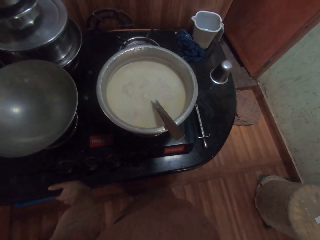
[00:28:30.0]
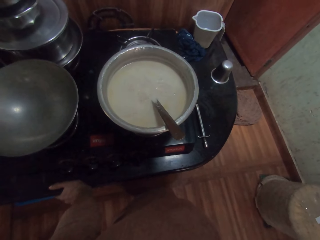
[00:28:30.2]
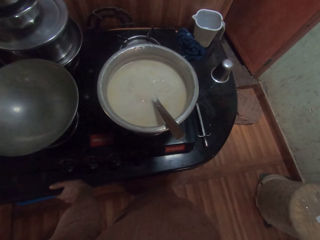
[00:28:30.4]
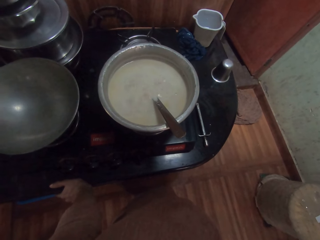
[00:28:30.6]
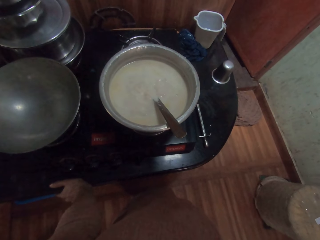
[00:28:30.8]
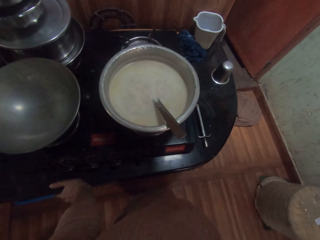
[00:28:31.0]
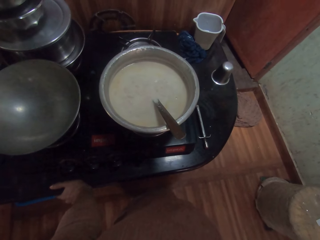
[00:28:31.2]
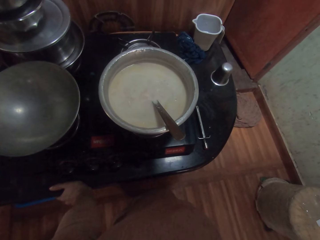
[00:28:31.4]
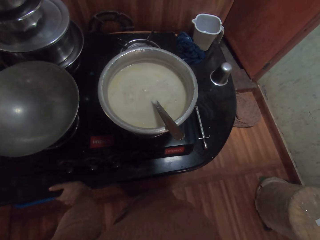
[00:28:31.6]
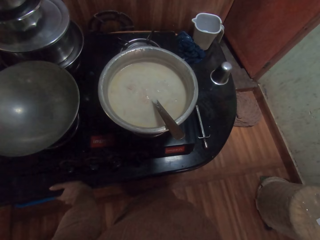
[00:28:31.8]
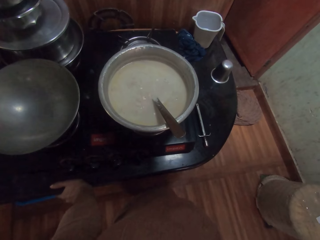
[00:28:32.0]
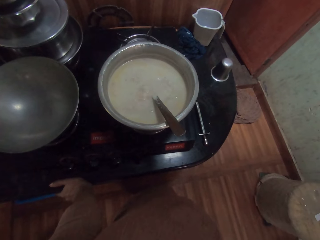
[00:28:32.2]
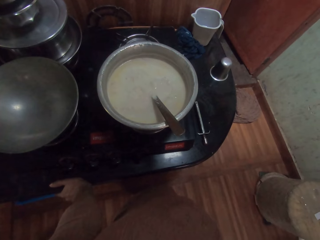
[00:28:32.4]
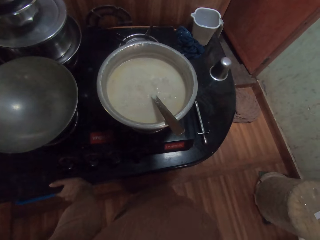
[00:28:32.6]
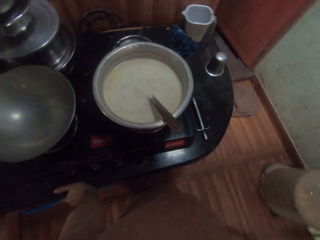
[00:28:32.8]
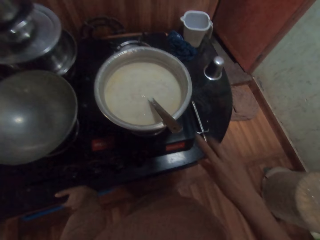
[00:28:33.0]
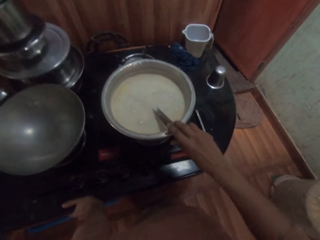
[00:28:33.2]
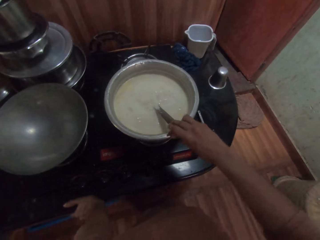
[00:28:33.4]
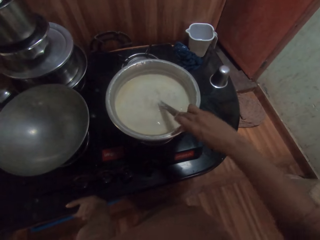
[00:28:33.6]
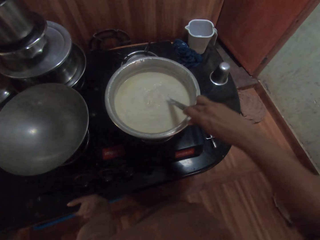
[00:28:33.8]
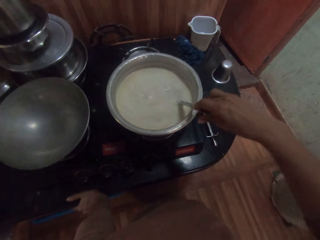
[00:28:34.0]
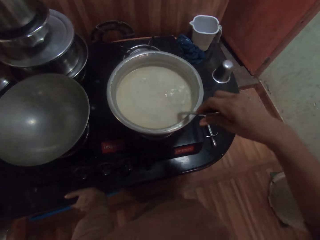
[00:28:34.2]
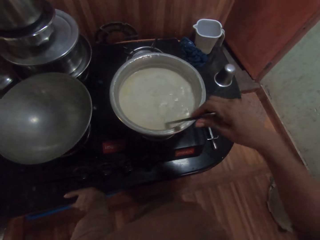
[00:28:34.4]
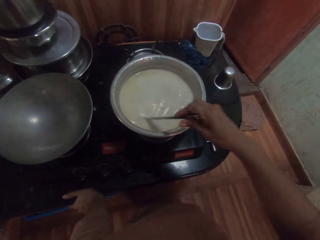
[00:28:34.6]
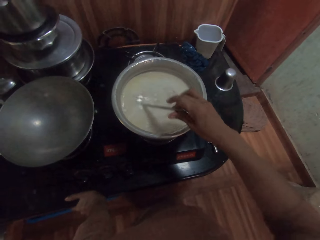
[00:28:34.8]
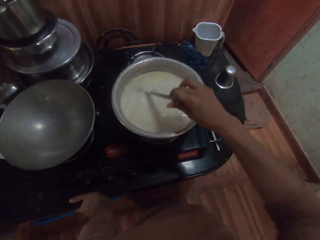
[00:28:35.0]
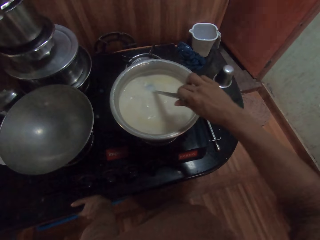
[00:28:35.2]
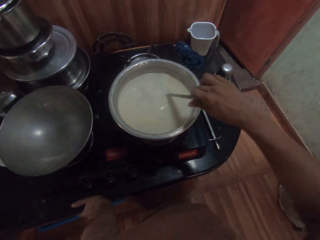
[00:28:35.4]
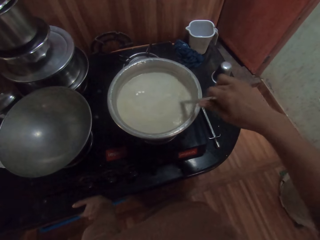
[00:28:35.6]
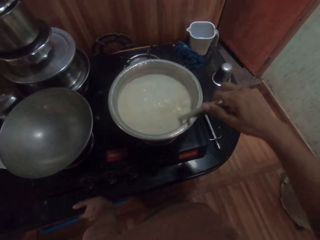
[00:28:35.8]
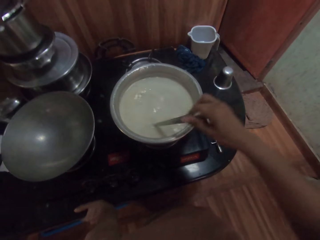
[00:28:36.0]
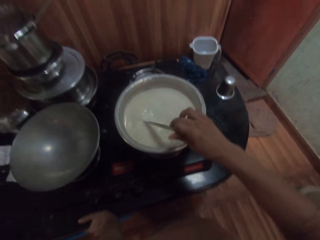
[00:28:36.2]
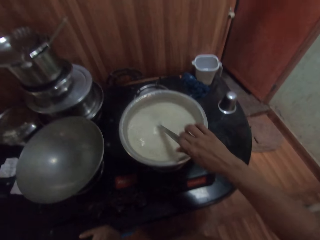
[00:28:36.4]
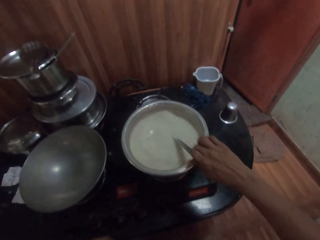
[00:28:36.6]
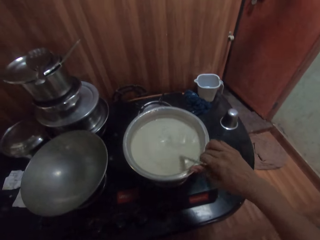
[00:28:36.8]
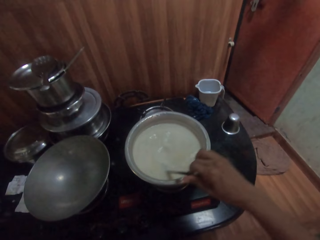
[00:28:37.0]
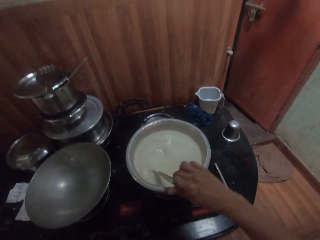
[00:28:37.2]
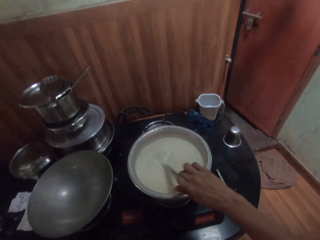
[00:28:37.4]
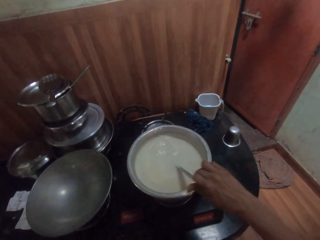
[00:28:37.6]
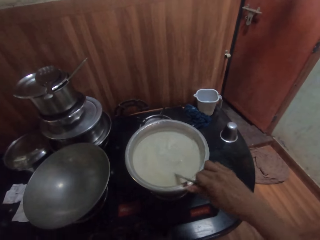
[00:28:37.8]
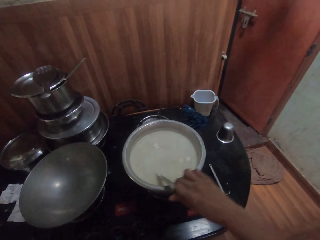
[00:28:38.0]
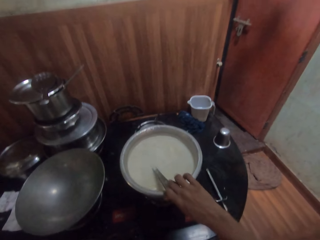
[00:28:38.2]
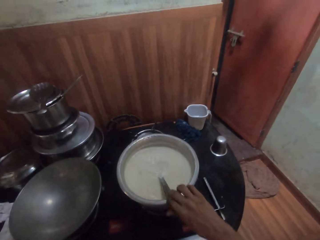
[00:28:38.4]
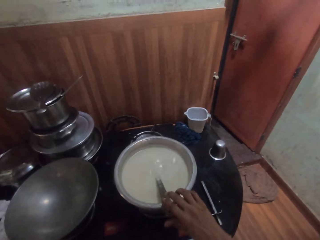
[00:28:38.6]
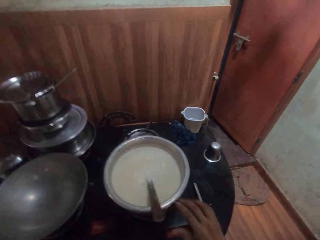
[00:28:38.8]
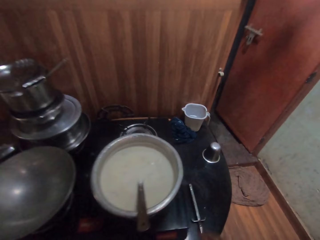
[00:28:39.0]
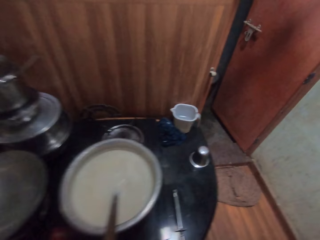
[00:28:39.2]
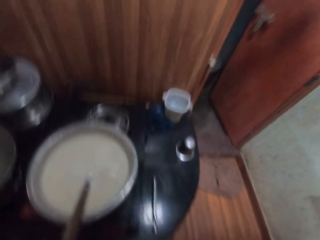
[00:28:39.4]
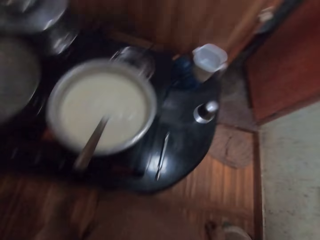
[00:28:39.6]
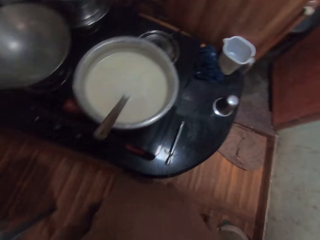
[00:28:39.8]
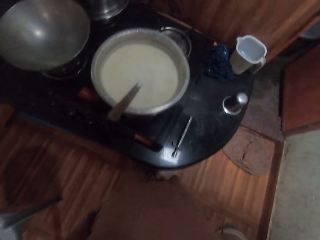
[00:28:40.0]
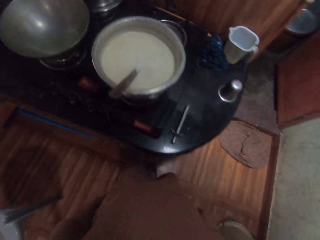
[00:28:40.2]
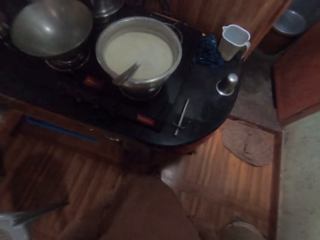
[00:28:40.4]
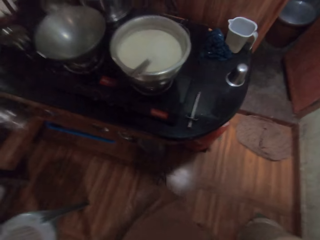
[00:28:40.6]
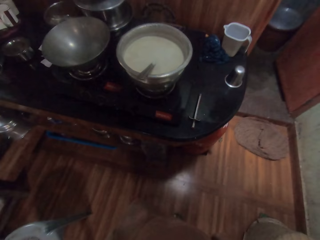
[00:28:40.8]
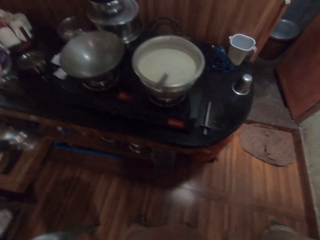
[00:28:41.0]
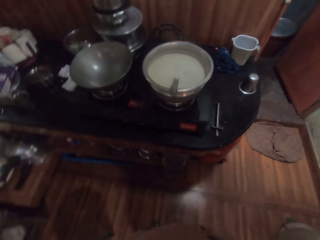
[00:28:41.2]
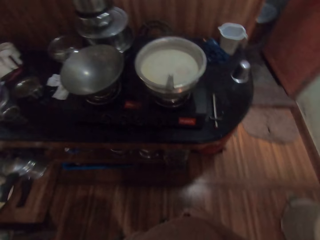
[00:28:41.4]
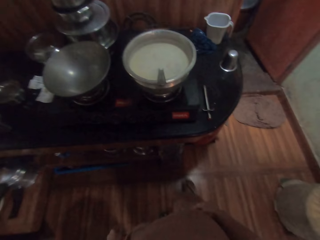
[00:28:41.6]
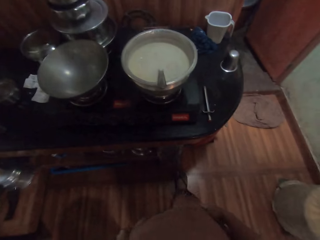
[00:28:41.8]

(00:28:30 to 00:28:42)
The camera wearer picks up the spoon in the pot with his right hand. He turns the solution in the pot with the spoon in his right hand. He drops the spoon in the pot with his right hand. He moves around.

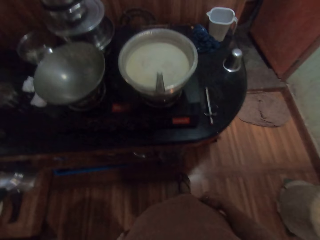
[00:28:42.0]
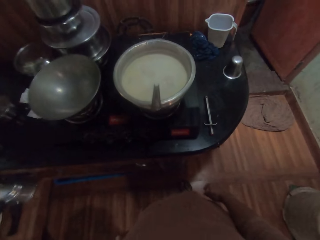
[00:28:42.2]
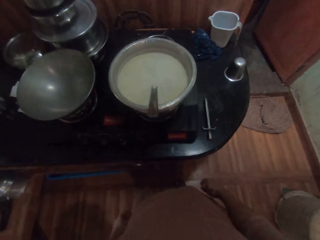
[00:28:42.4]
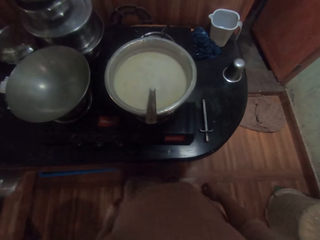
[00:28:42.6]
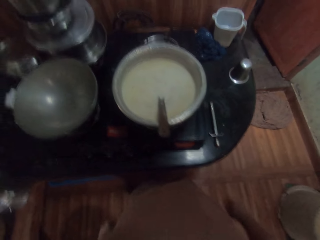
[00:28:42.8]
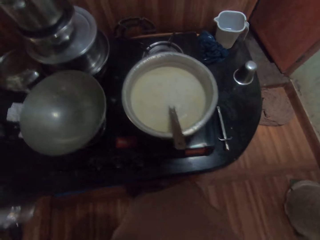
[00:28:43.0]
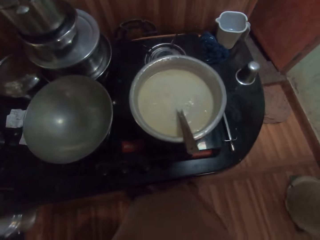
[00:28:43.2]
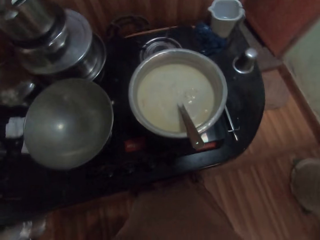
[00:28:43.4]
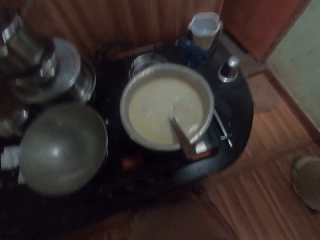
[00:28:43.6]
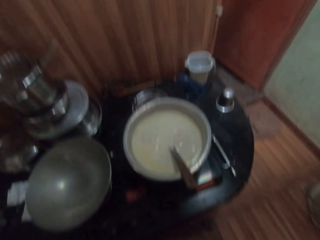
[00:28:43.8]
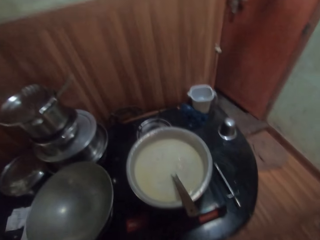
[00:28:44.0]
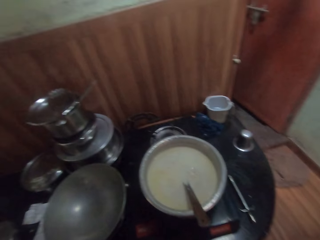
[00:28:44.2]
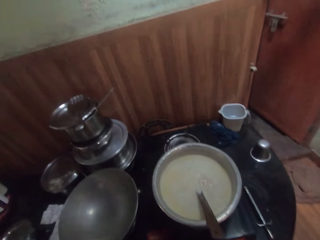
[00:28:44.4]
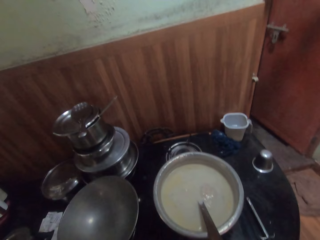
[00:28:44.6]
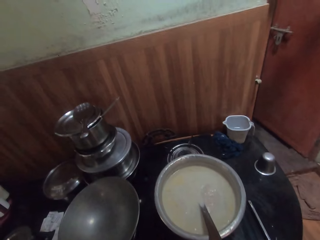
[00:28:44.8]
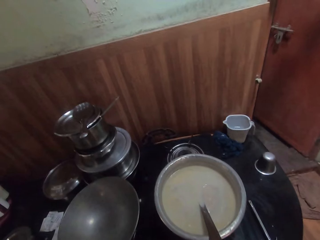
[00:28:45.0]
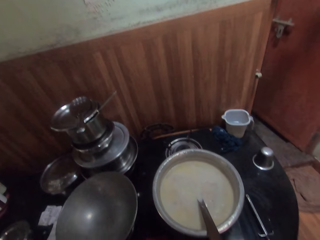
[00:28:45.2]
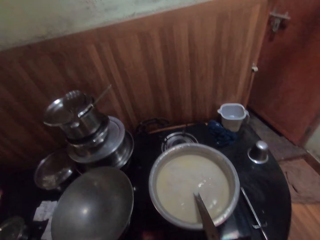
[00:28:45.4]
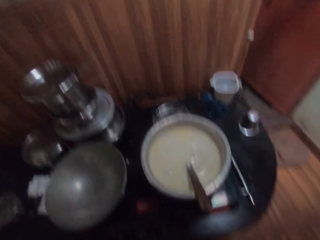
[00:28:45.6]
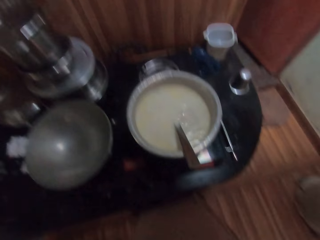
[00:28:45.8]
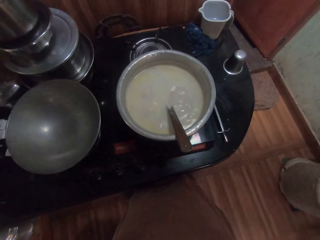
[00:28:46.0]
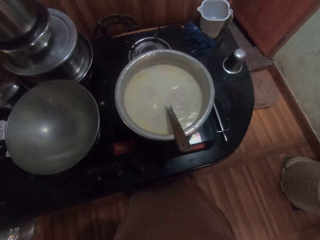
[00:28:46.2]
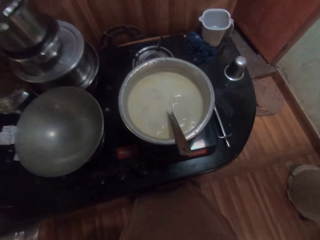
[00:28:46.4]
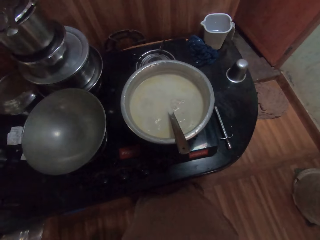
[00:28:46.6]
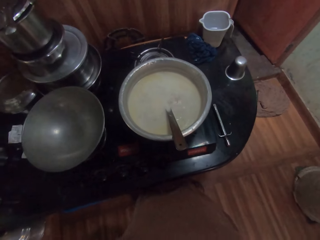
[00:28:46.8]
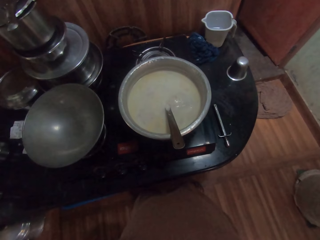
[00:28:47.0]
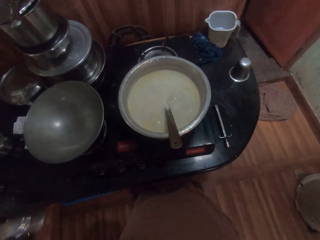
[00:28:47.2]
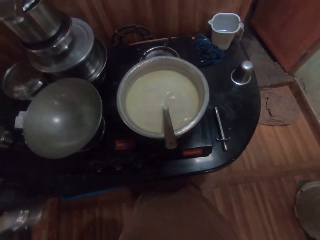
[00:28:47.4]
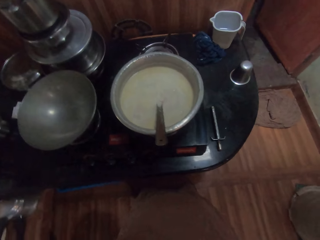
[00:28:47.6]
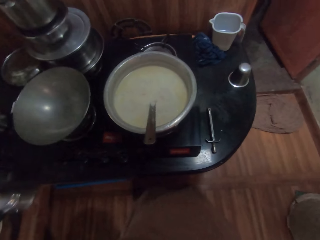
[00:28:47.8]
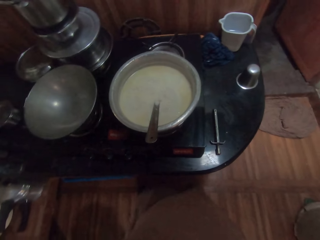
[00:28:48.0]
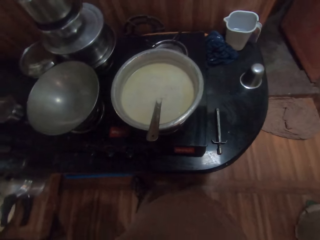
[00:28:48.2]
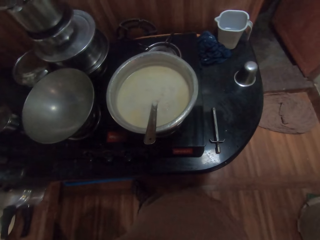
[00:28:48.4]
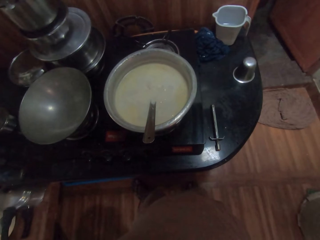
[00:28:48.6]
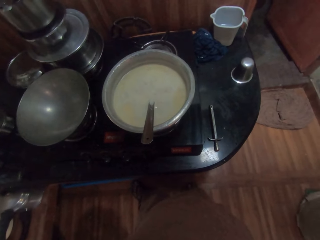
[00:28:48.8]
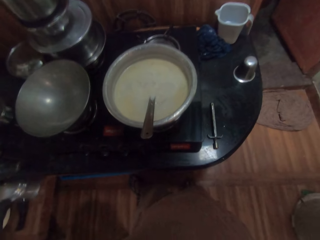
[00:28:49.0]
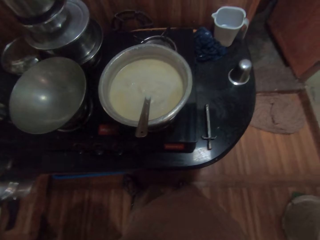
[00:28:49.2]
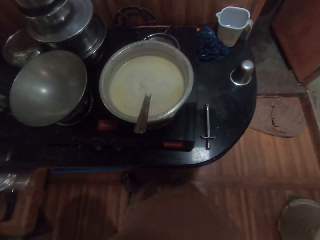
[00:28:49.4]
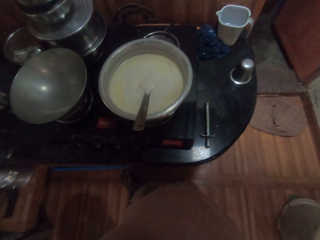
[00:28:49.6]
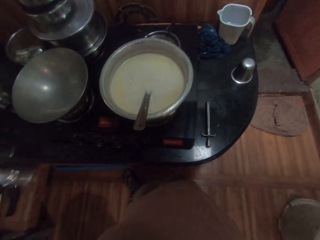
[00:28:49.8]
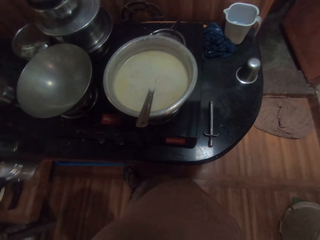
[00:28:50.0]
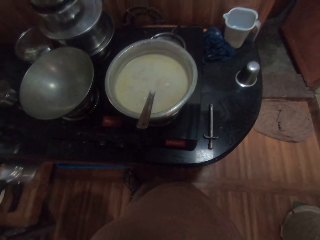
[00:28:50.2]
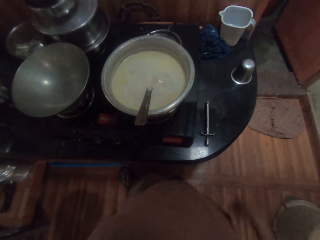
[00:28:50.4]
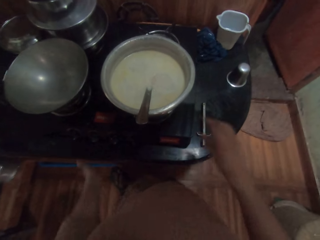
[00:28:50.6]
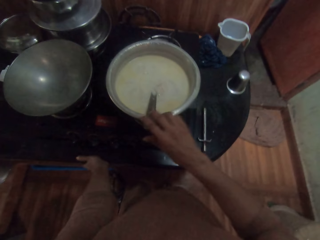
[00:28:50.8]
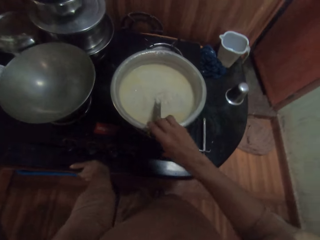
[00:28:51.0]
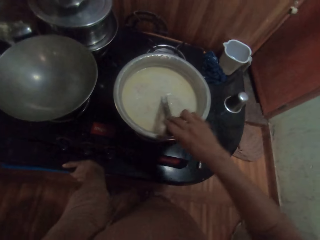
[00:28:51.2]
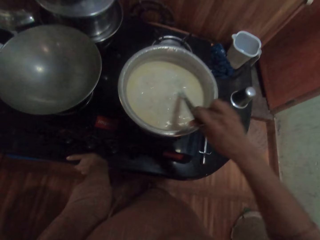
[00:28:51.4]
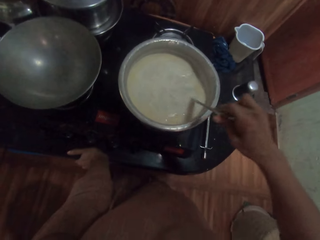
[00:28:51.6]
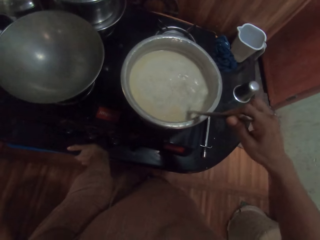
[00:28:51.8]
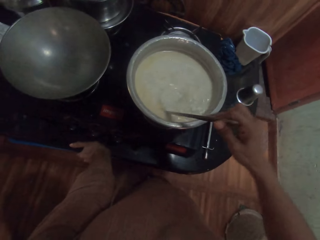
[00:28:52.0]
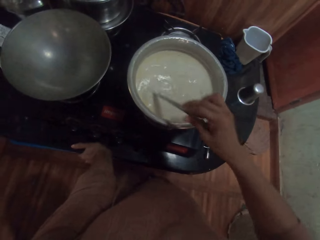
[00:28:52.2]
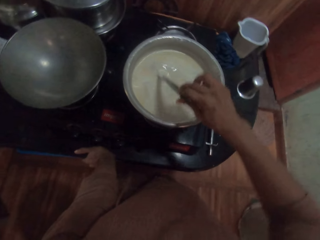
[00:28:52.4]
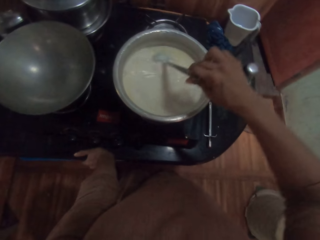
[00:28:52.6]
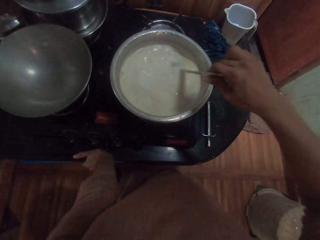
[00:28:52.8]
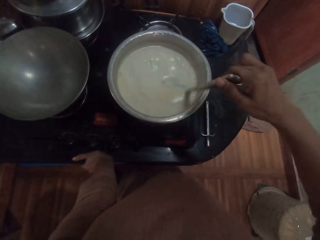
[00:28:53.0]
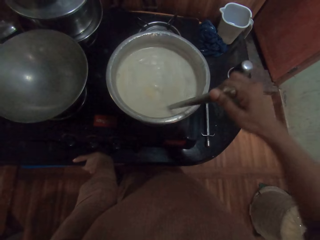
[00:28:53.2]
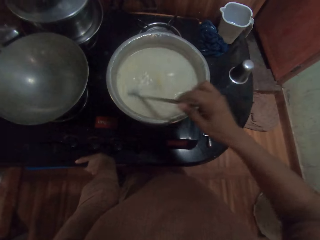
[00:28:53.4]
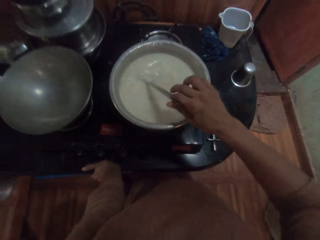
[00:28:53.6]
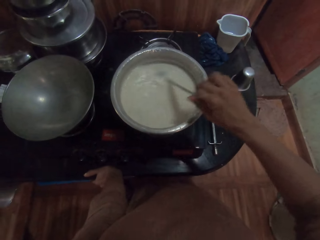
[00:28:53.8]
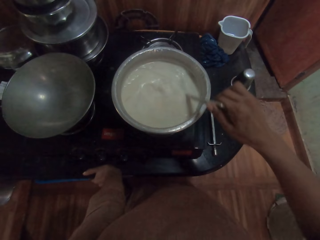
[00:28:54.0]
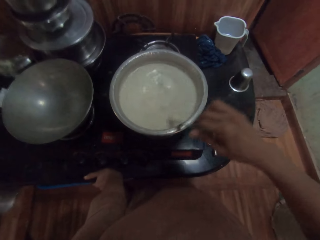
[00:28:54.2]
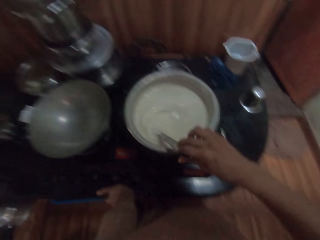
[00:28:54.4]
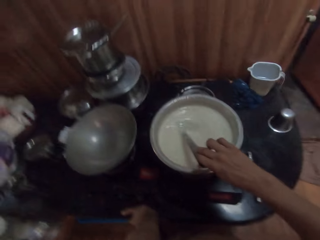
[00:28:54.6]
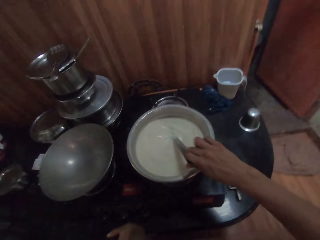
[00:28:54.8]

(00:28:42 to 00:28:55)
The camera wearer looks at the soup. He picks up the spoon in the pot with his right hand. He leans on the table with the left hand. He turns the solution in the pot with the spoon in his right hand.
